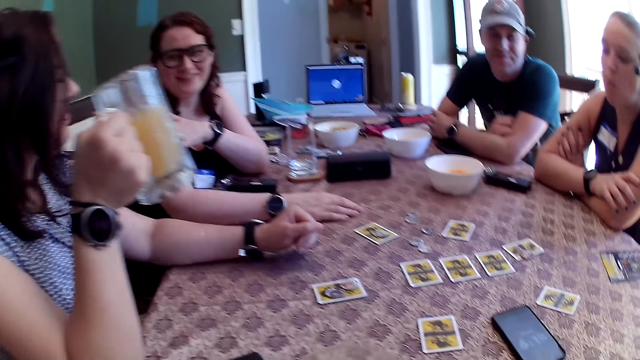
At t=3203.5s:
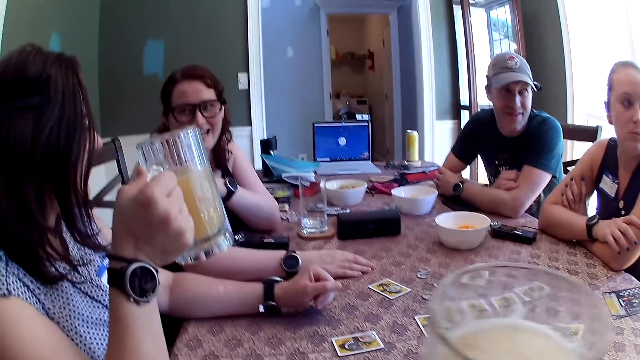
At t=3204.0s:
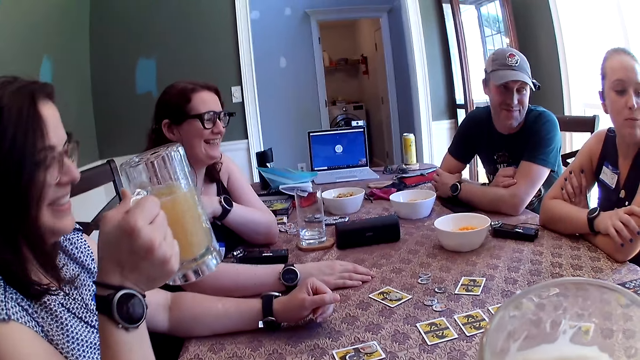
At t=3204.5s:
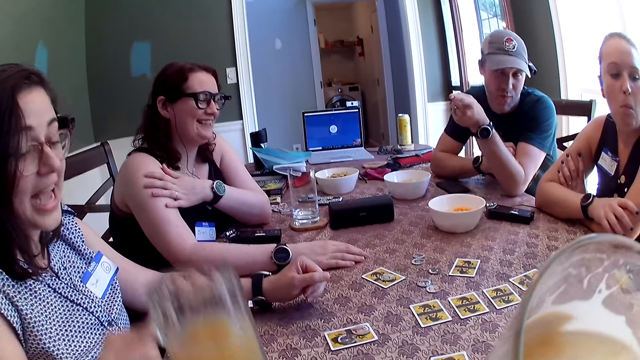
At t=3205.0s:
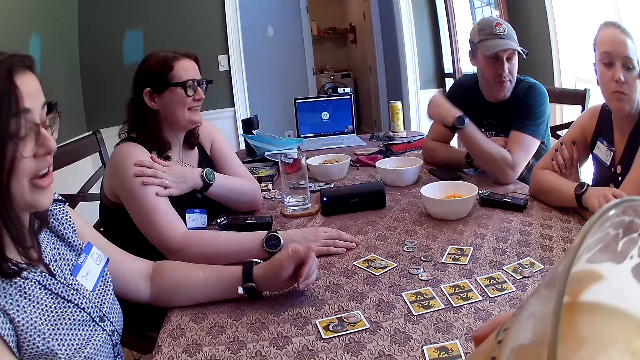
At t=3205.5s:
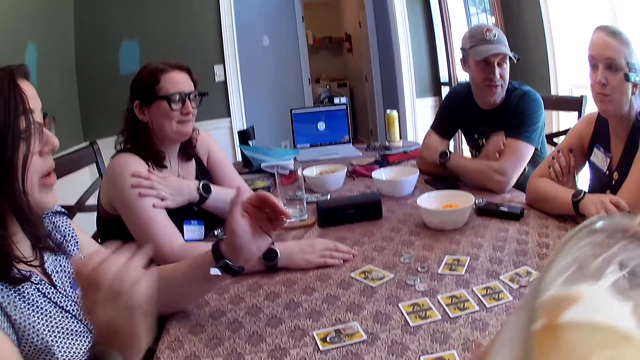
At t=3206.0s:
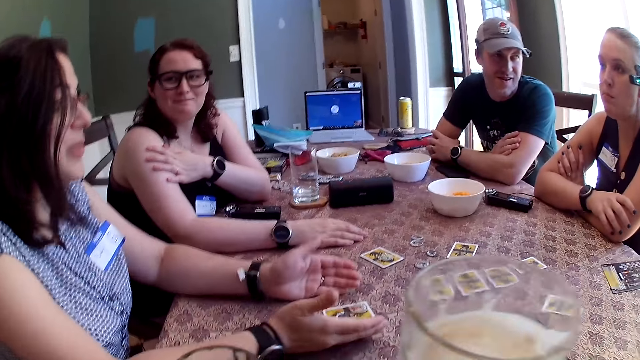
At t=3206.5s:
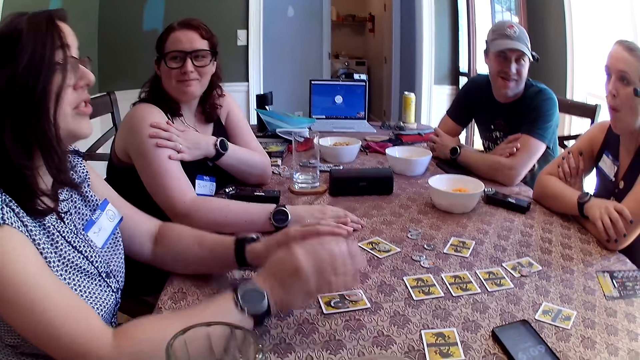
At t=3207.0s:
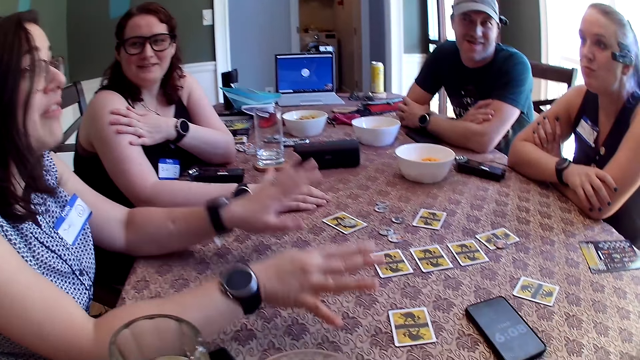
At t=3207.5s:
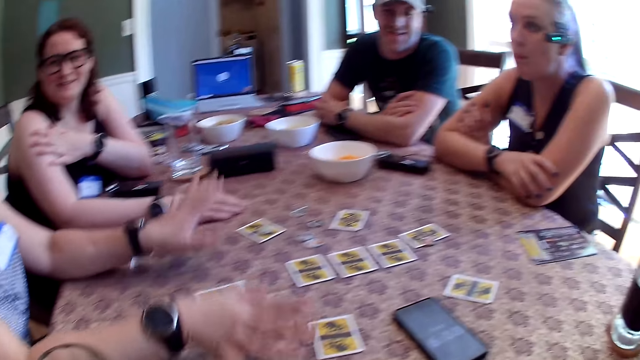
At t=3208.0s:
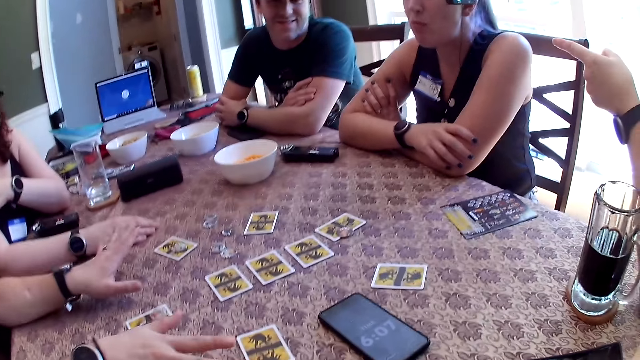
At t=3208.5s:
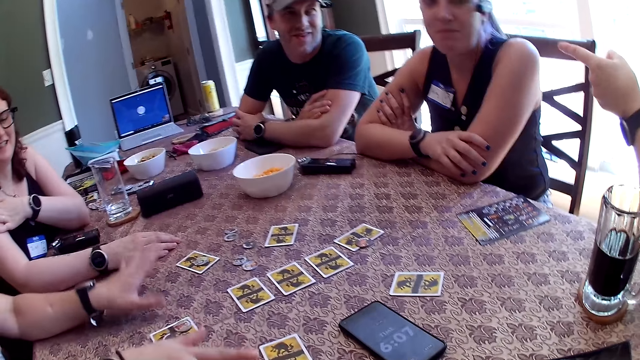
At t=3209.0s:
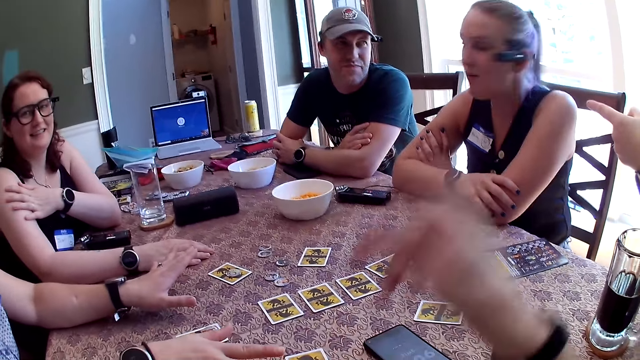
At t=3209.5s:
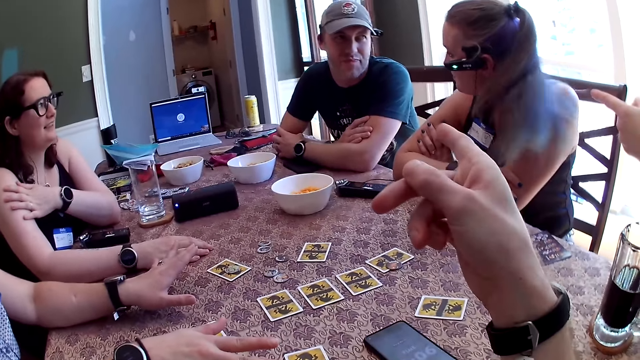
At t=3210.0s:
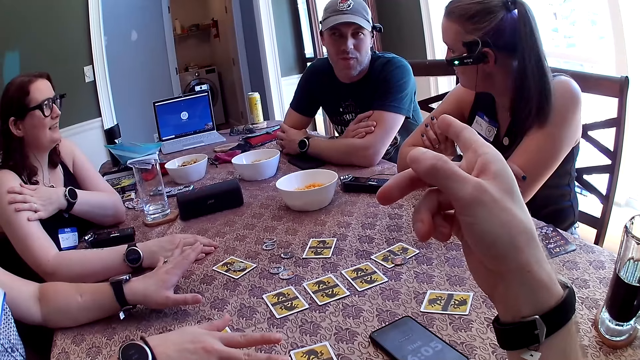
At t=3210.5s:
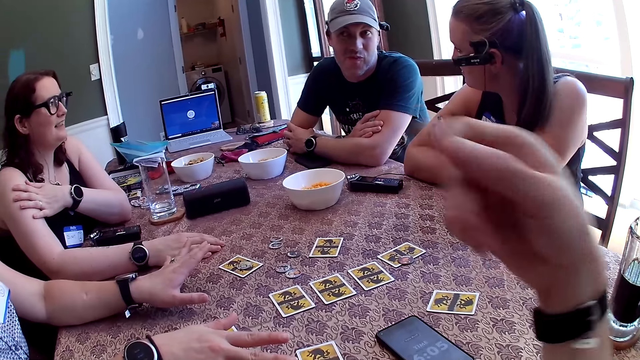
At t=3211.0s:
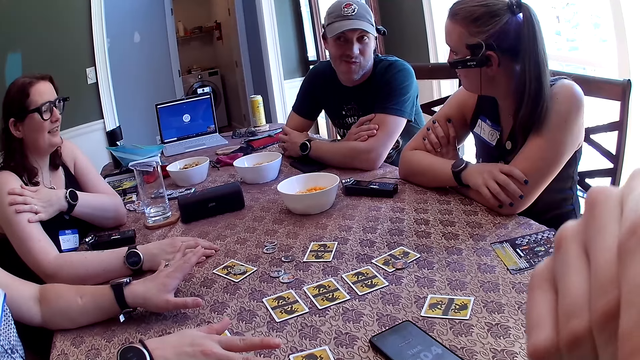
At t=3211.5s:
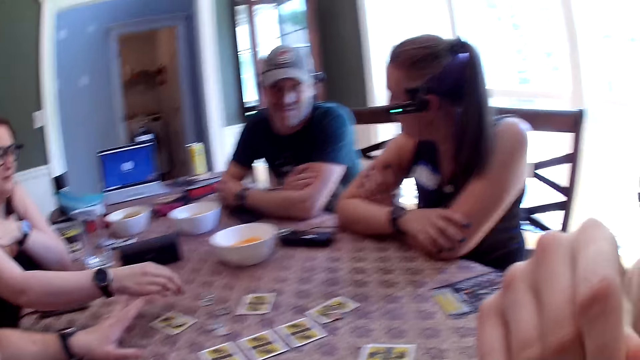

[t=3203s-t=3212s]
The camera wearer holds a cup of beer in his right hand. He picks up the glass cup on the table. He drinks from the cup of beer in his right hand. He places the glass cup on the table.

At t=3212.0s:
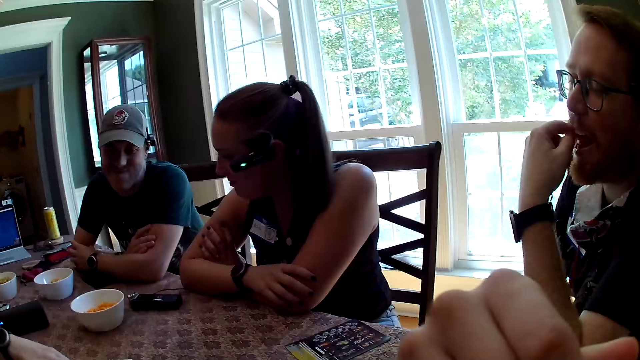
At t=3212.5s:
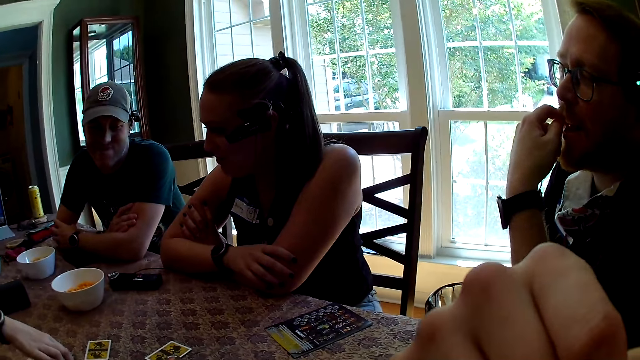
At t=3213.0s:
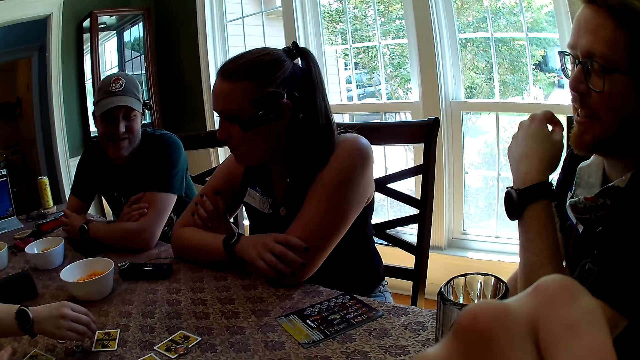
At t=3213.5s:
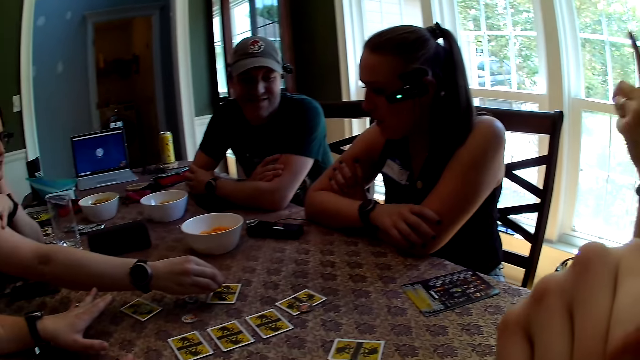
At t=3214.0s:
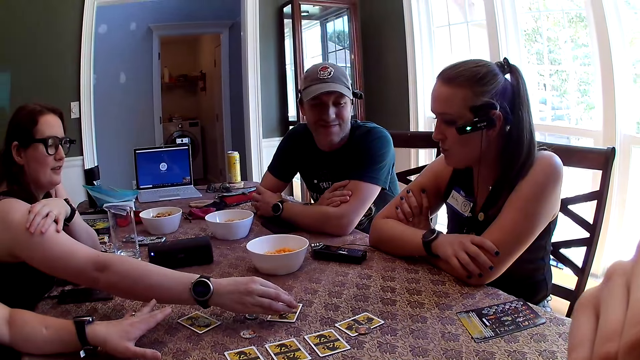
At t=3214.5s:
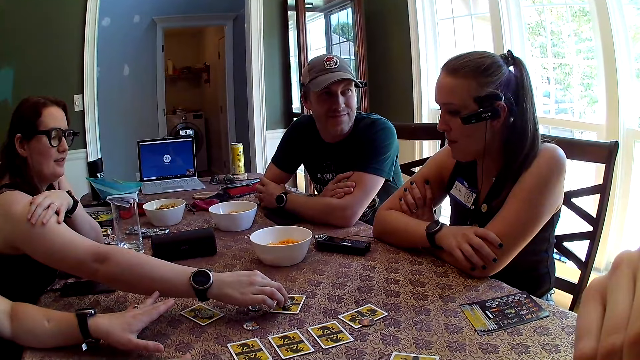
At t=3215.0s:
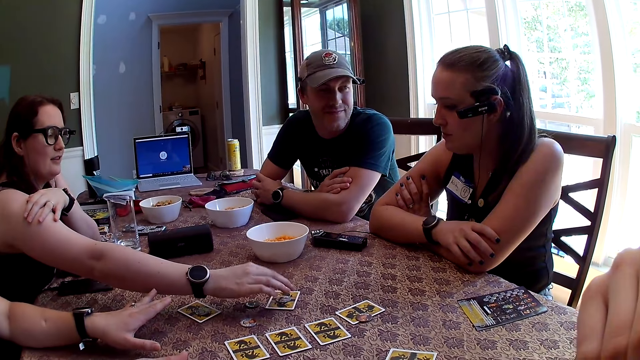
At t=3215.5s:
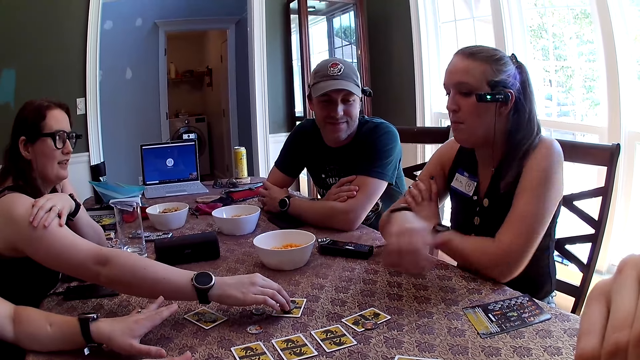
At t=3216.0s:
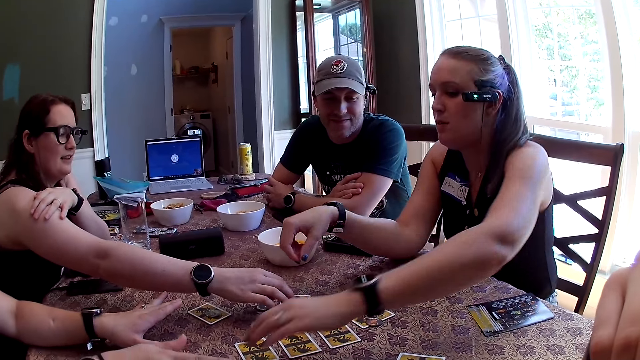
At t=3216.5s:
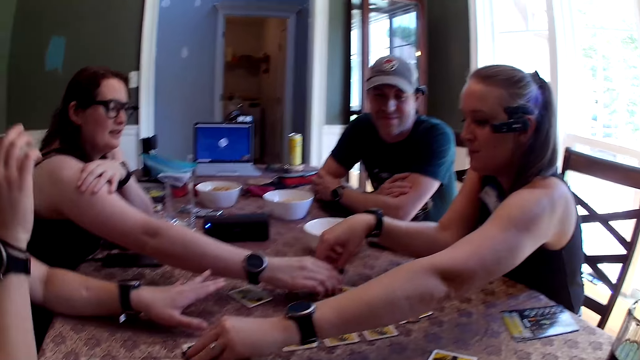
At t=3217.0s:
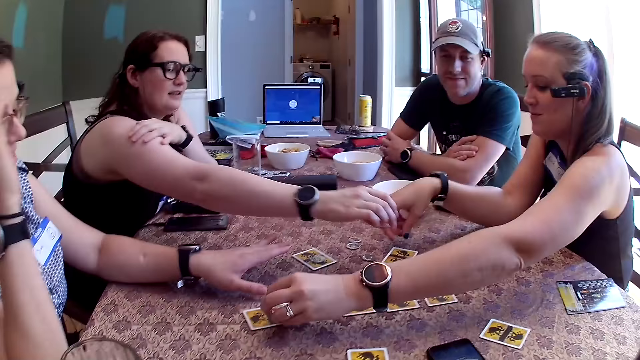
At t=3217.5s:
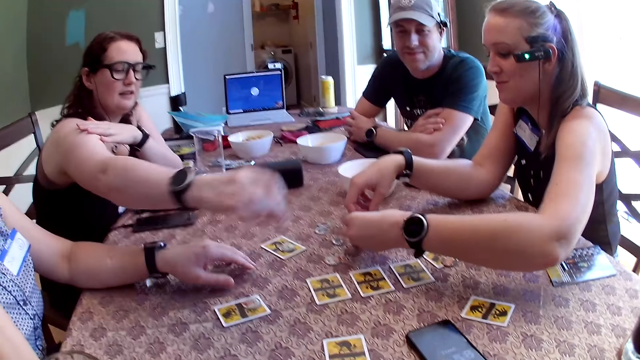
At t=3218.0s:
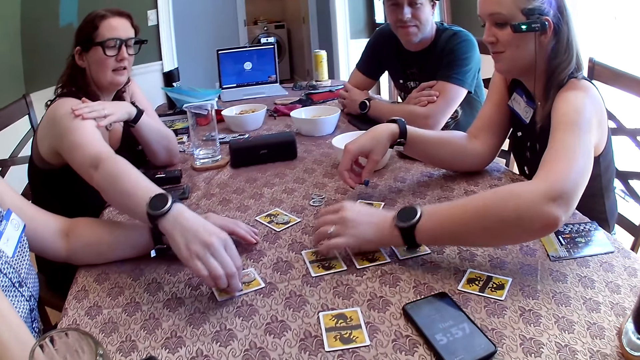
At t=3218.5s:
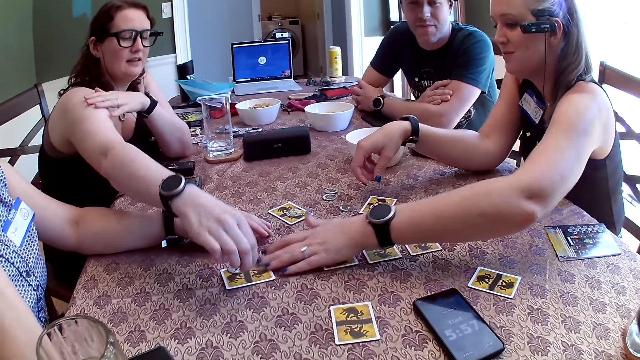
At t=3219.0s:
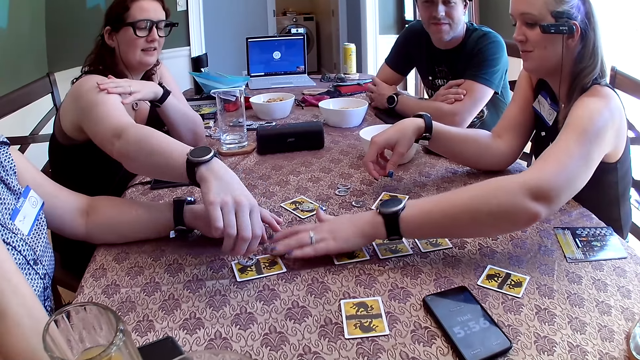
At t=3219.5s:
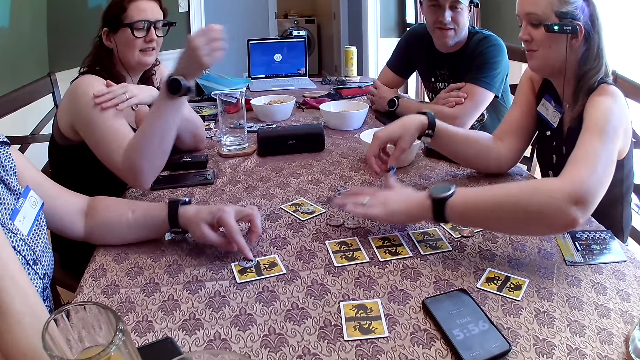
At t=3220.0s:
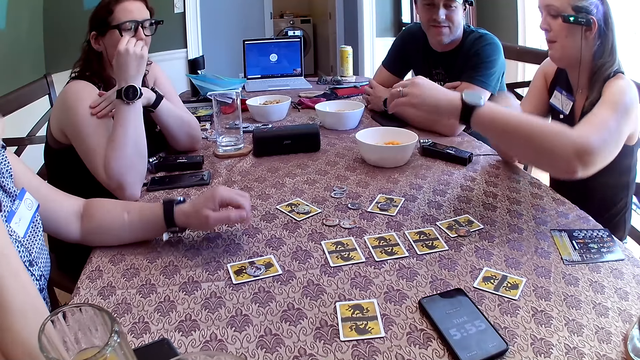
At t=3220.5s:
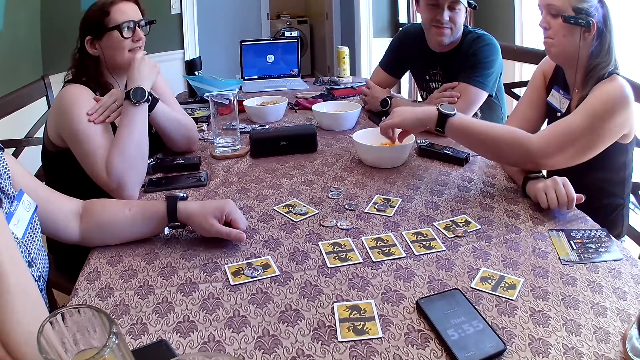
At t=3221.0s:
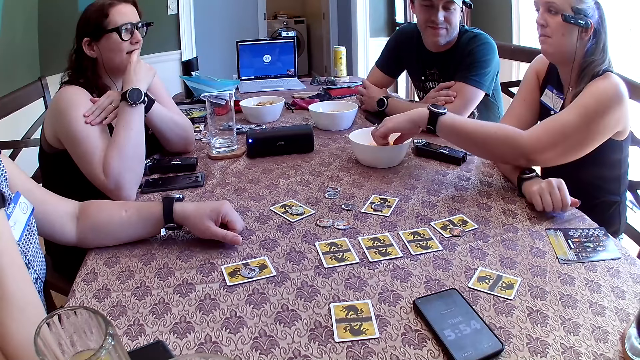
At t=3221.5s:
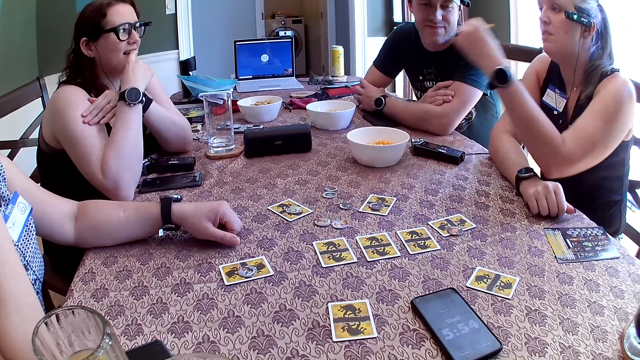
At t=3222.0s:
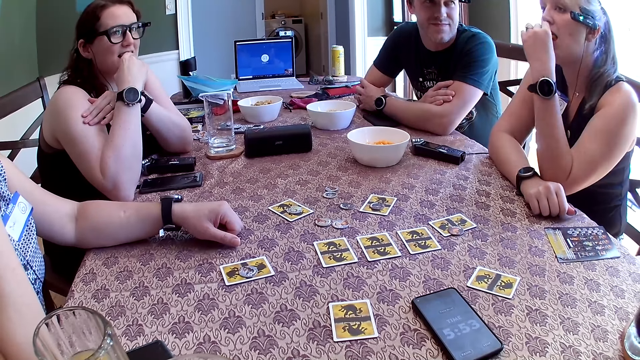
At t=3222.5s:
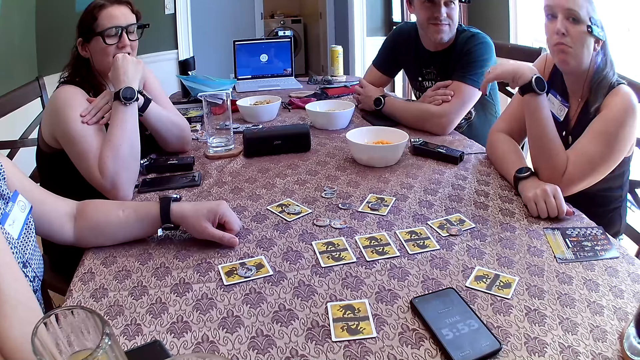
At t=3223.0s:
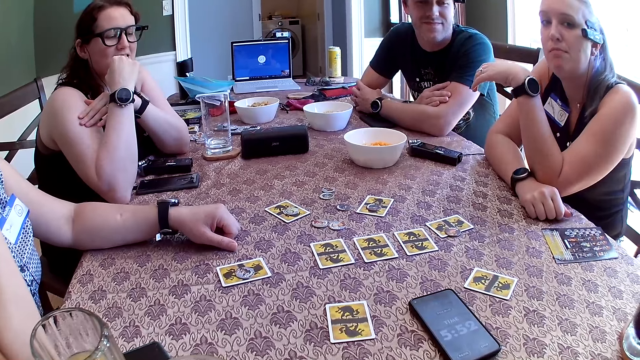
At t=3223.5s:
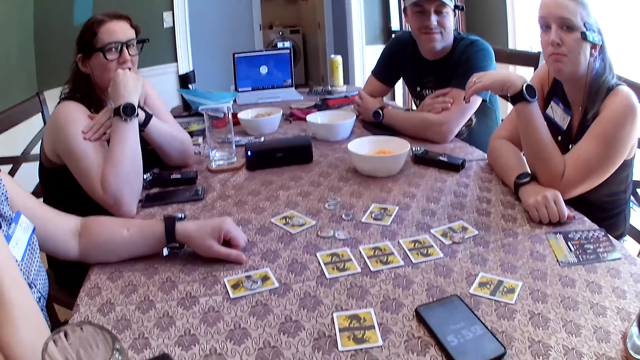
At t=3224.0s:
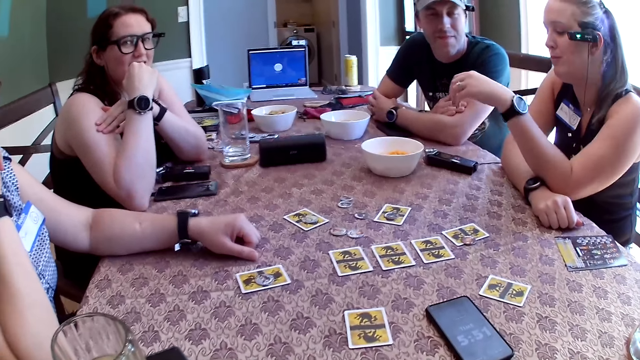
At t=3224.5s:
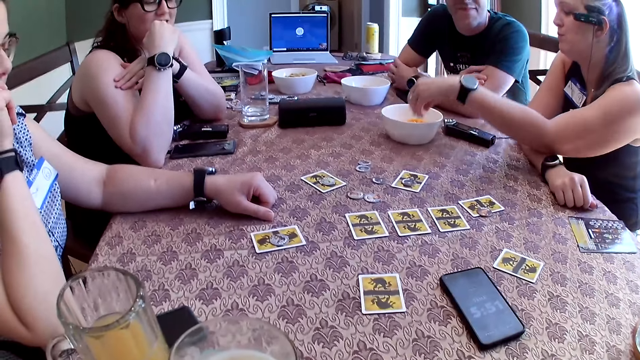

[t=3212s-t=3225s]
The woman picks a token with her right hand from the table. Another woman picks a token with her left hand from the table. The first woman drops the token on the table with her left hand. The second woman moves a token with her left hand on the table. A third woman moves a token with her left hand on the table. The second woman picks a snack from the bowl on the table with her left hand. The second woman eats the snack in her left hand.
